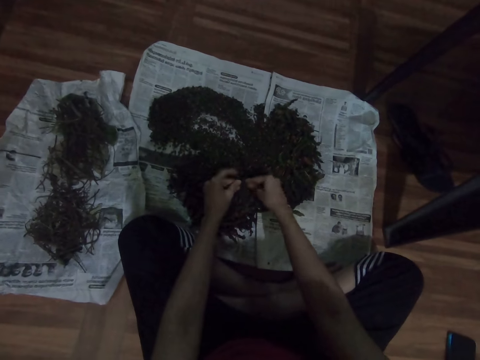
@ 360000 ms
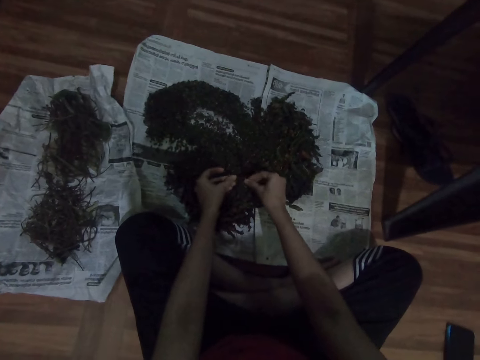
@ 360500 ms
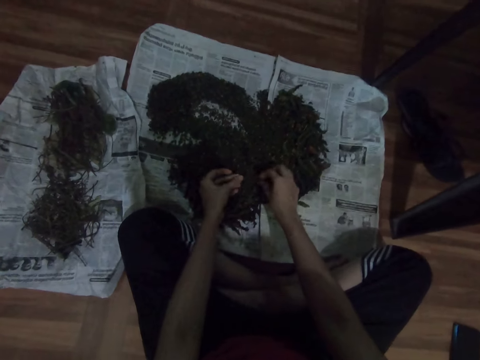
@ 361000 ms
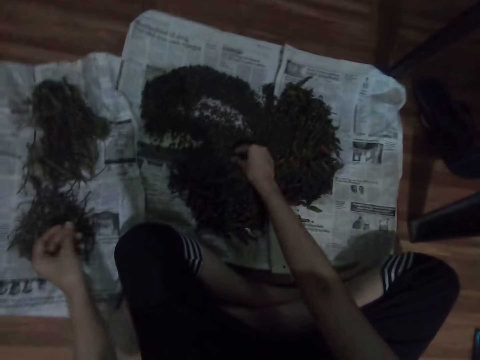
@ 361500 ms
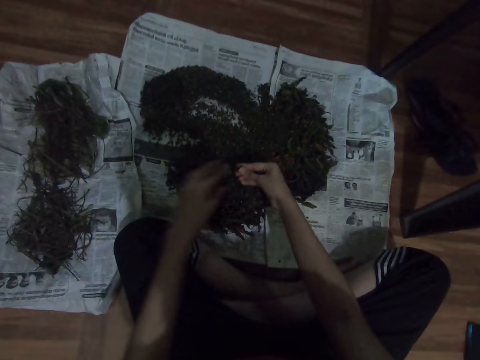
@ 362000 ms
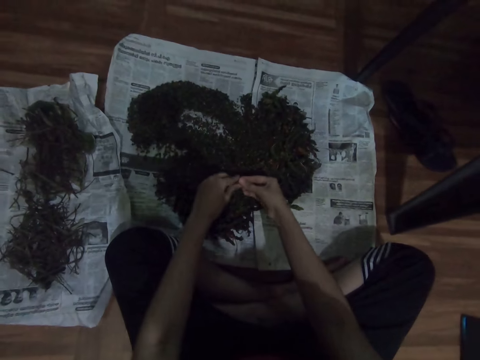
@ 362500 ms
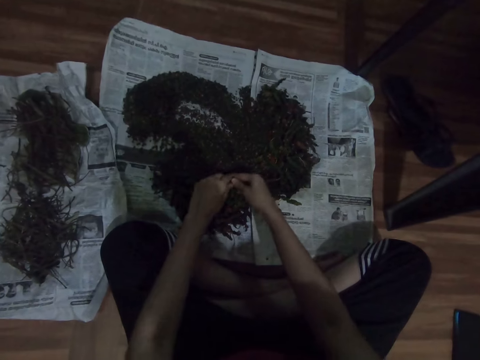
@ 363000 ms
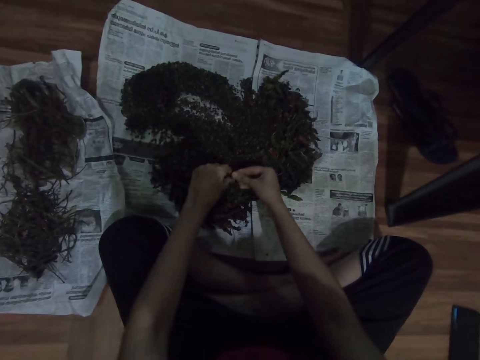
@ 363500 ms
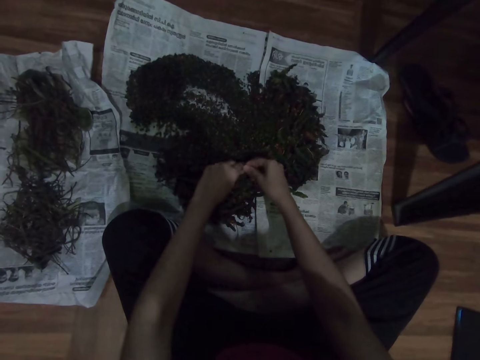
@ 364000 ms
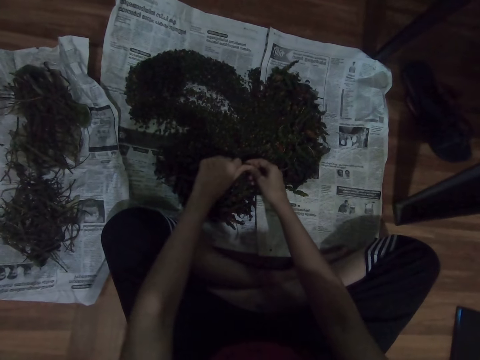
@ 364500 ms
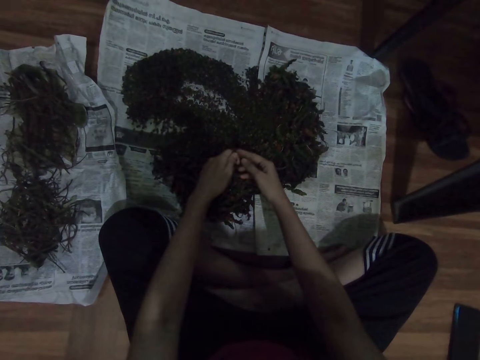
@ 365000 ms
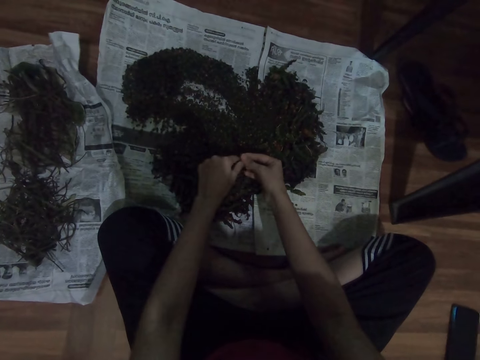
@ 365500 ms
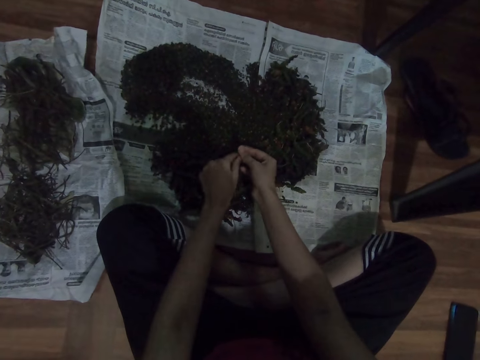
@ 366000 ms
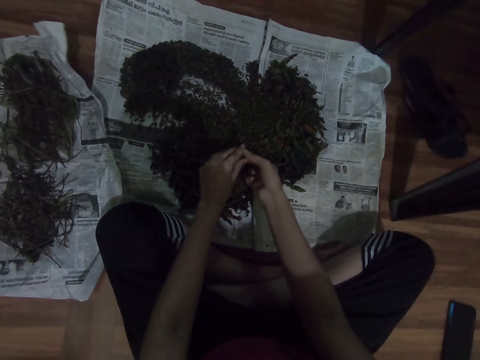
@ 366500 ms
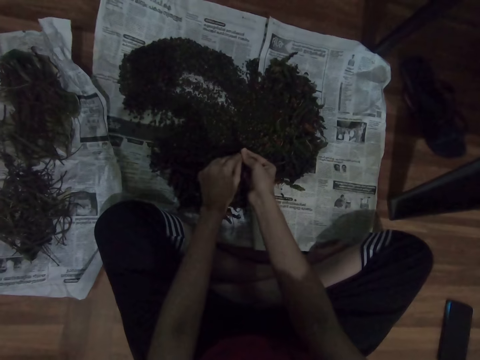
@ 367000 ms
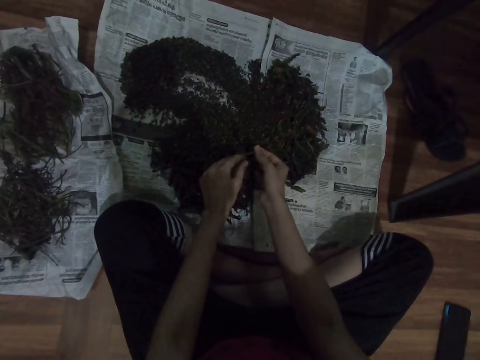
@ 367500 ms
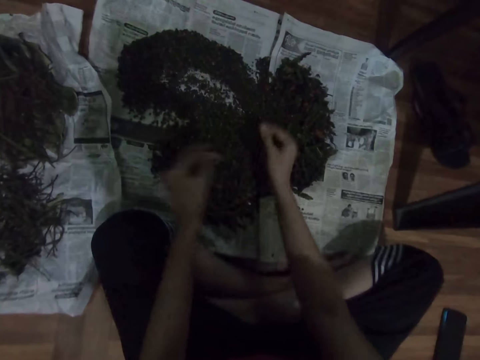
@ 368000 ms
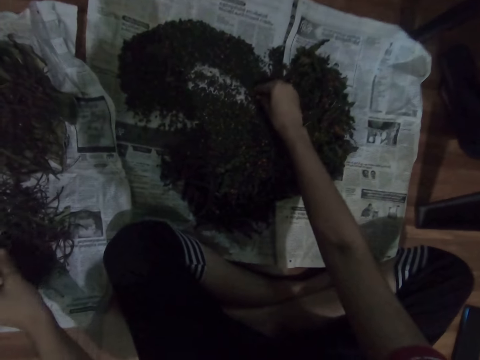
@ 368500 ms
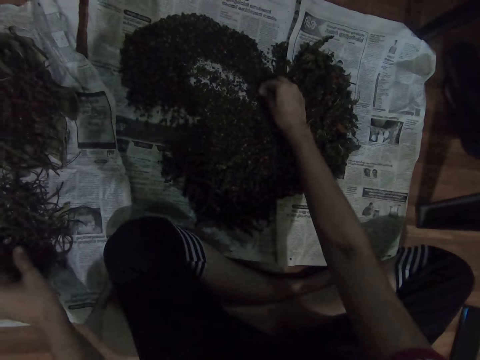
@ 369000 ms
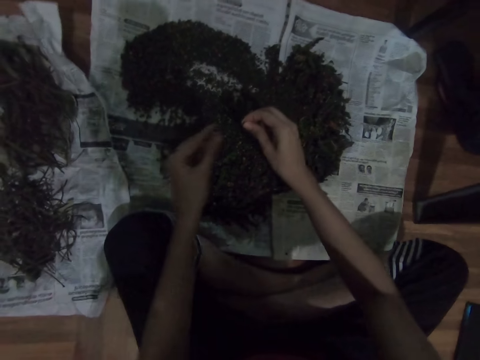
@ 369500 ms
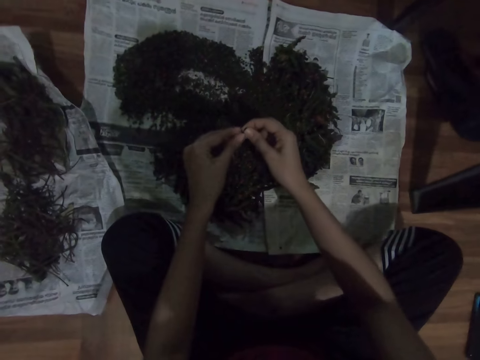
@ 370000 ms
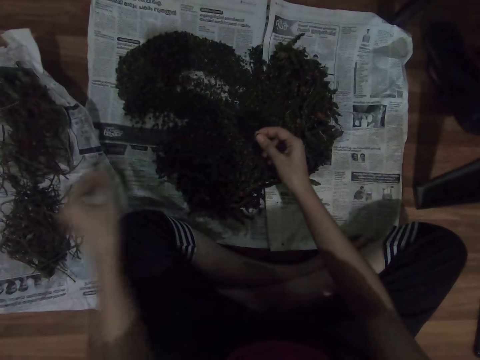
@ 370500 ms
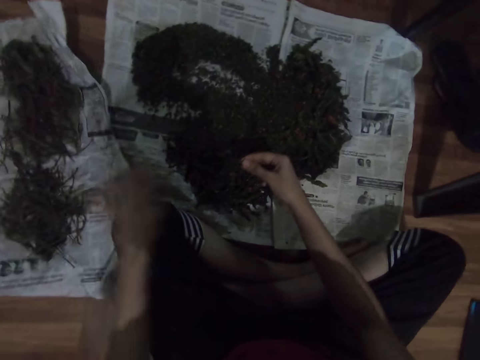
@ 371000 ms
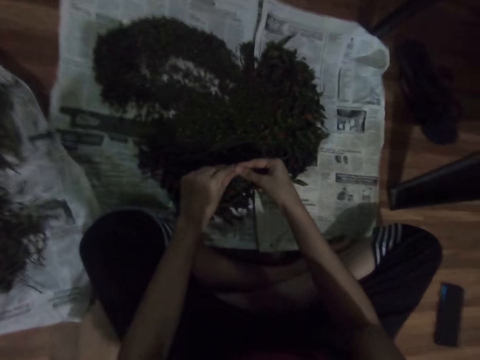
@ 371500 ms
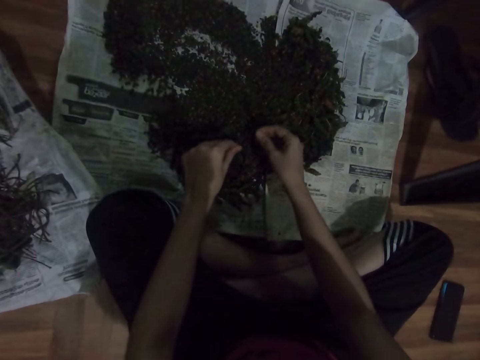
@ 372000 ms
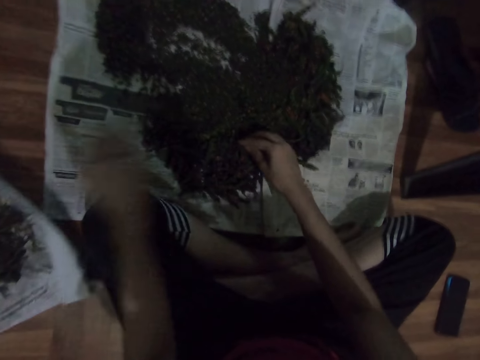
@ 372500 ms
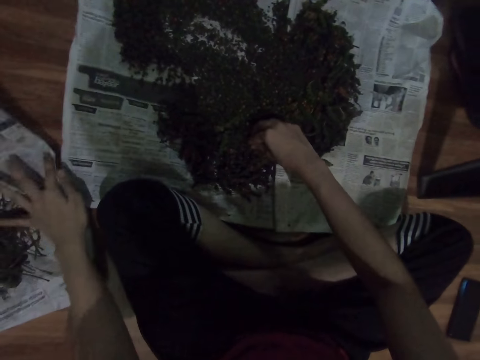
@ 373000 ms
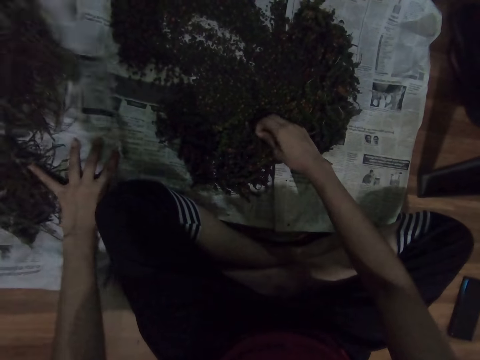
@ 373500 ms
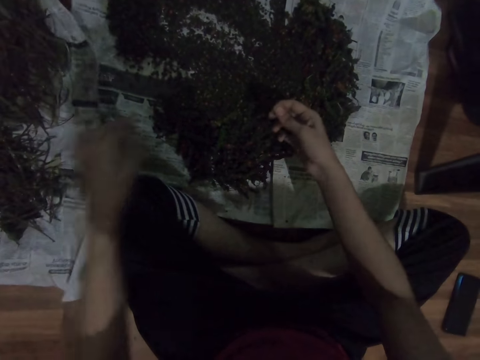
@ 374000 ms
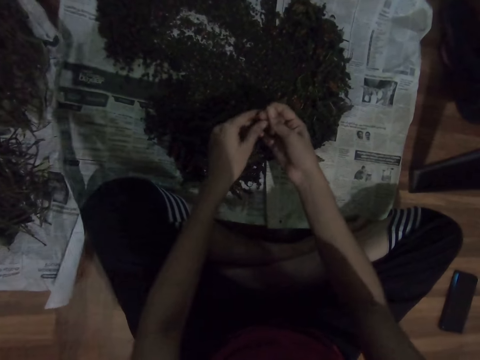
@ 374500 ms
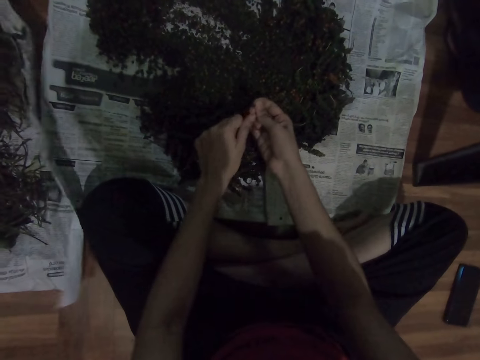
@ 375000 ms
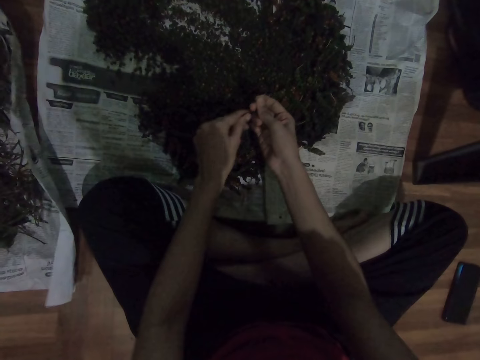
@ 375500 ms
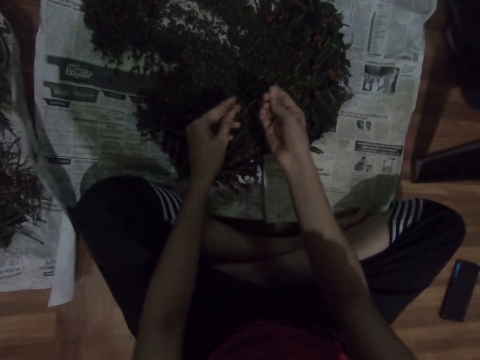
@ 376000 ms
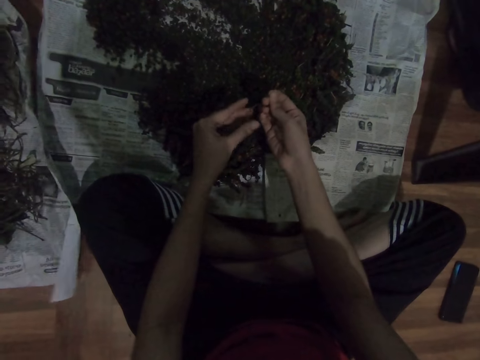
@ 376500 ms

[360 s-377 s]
The camera wearer picks the herb. They put down a herb stick. They place the dirt on the paper. They shred the herb. They select the vegetables. They put down a herb stick. They place the dirt on the paper. They pick the herb. They shred the herb. They select the vegetables. They put down a herb stick. They shred the herb. They select the vegetables. They move a newspaper. They pick the herb. They shred the herb. They select the vegetables.

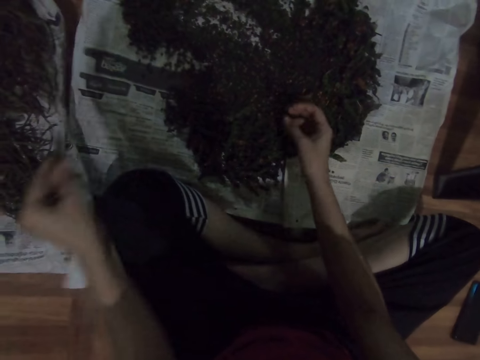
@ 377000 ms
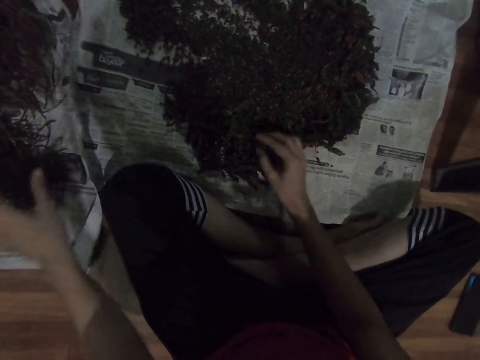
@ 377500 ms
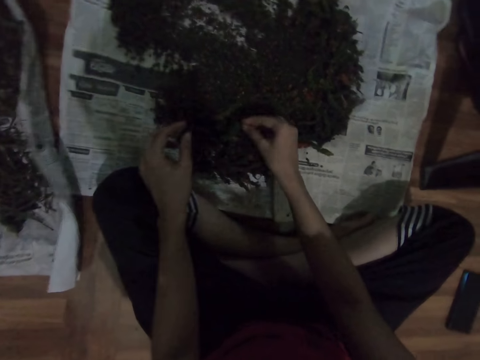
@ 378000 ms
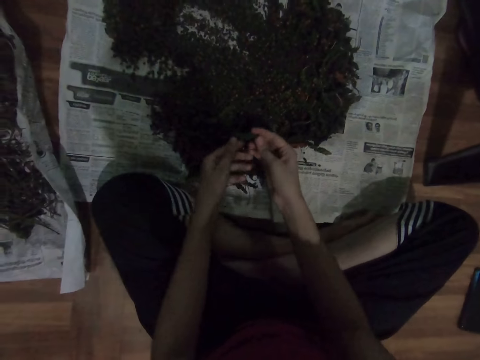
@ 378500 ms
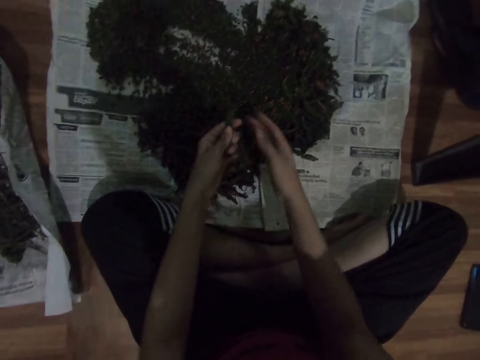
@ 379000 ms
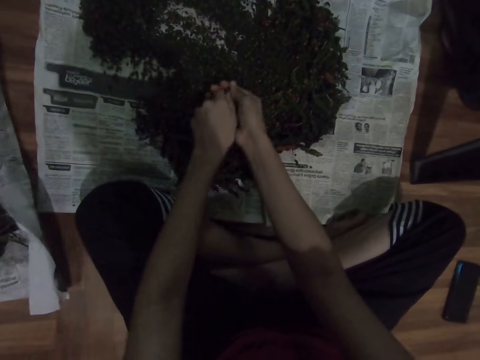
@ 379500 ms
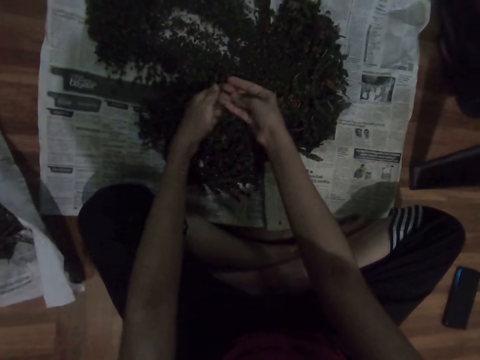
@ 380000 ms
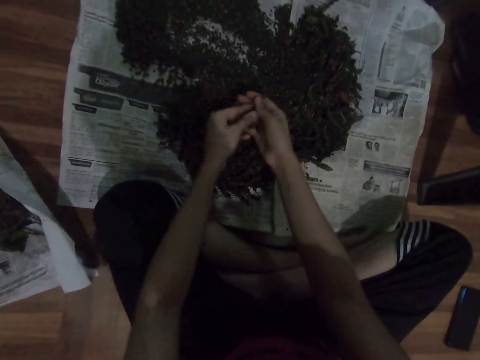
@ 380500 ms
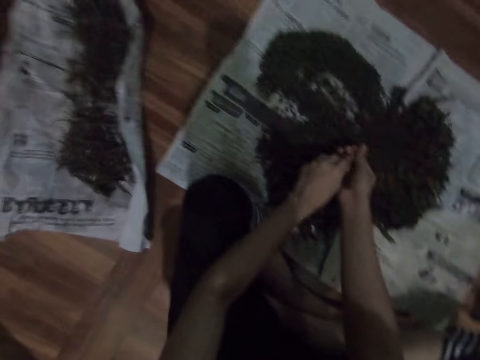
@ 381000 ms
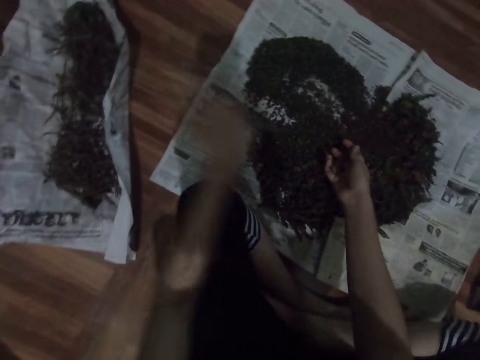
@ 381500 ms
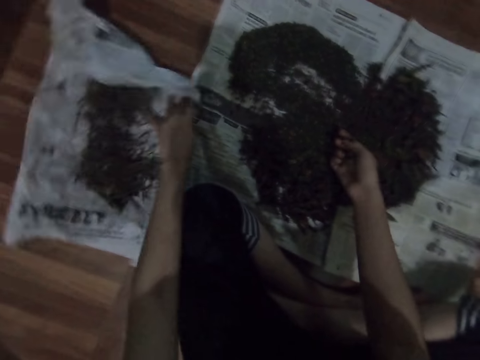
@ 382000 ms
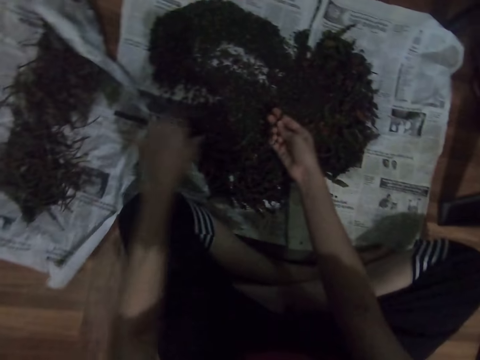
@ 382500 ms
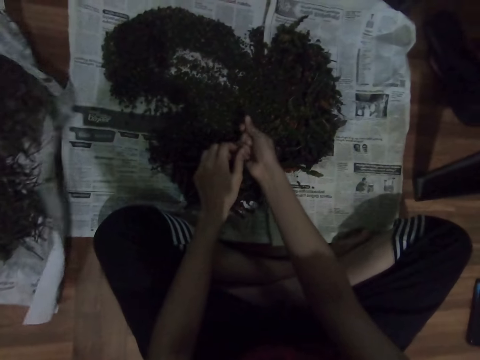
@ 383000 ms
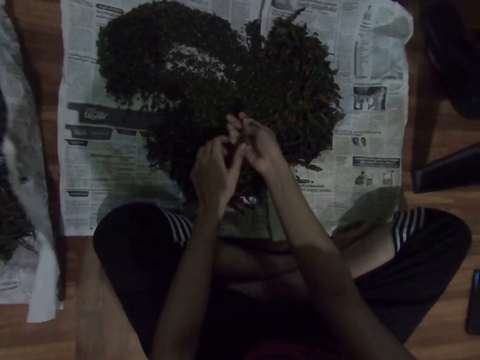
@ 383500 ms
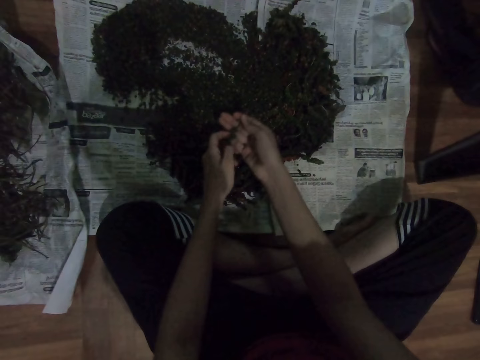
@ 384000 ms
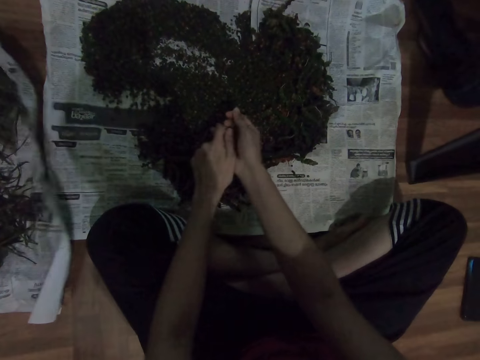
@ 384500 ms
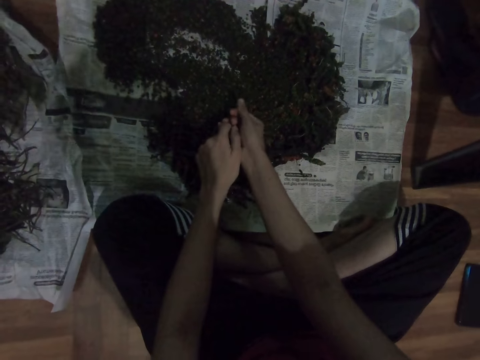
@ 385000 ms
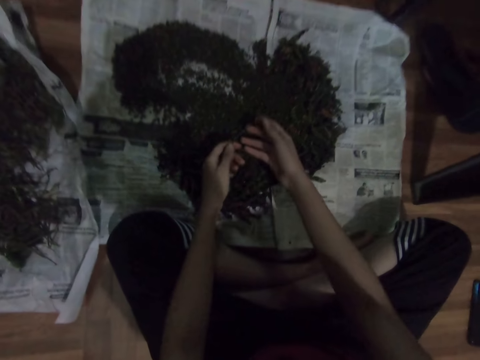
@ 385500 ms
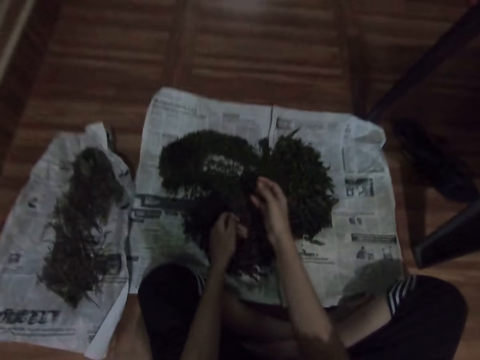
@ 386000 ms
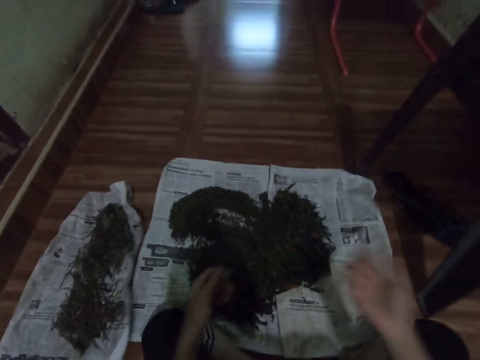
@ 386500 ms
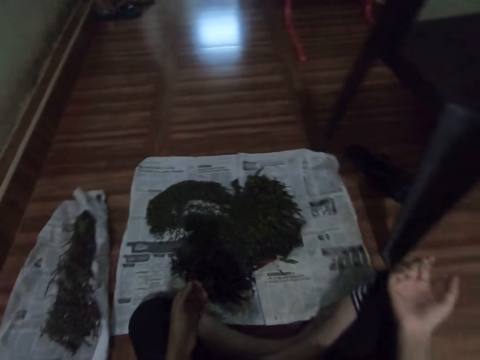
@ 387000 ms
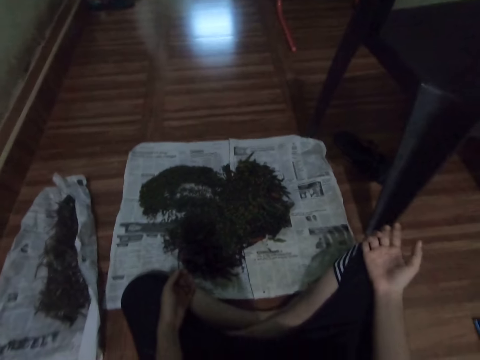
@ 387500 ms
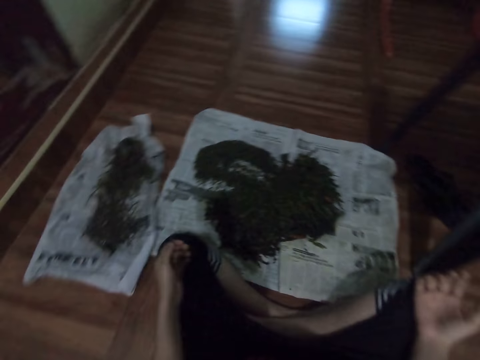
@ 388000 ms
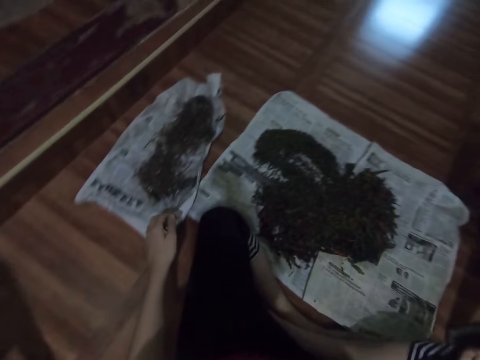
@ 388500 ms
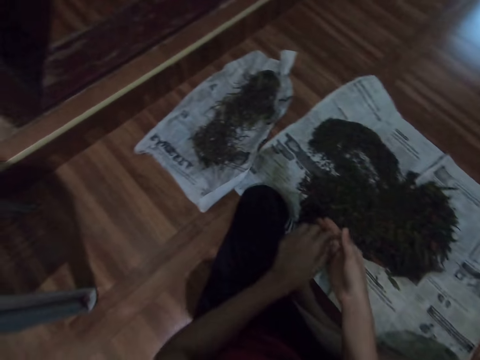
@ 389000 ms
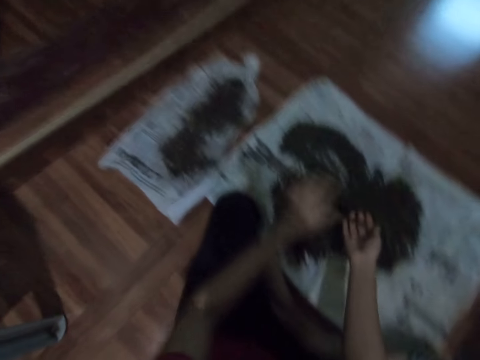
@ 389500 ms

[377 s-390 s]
The camera wearer puts down a herb stick. They place the dirt on the paper. They pick the herb. They shred the herb. They select the vegetables. They move a newspaper. They shred the herb. They select the vegetables. They move their hands. They put down the herb with hands.
